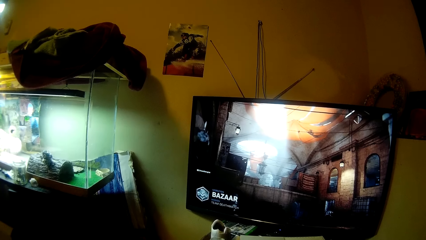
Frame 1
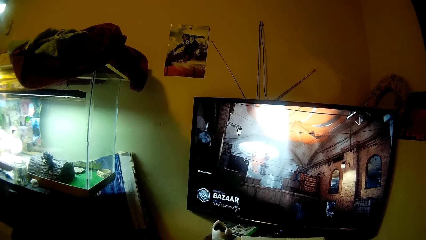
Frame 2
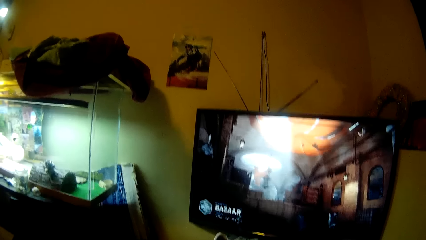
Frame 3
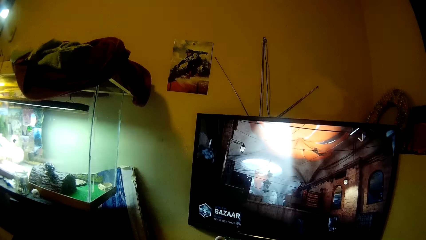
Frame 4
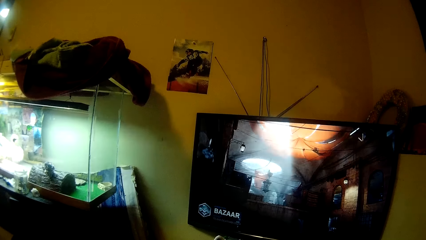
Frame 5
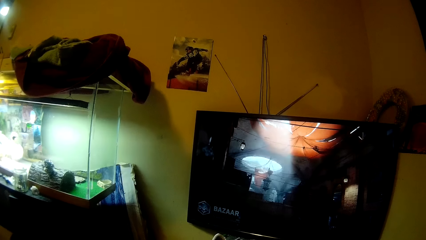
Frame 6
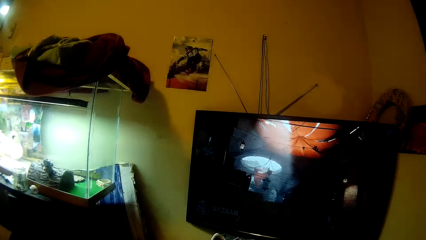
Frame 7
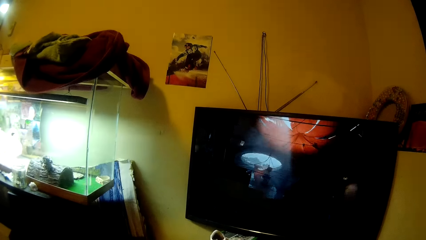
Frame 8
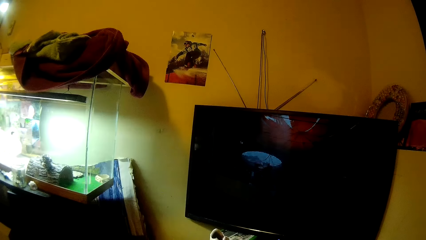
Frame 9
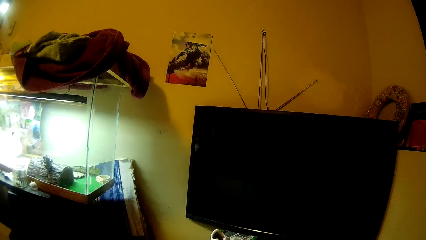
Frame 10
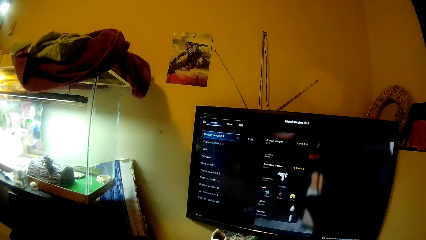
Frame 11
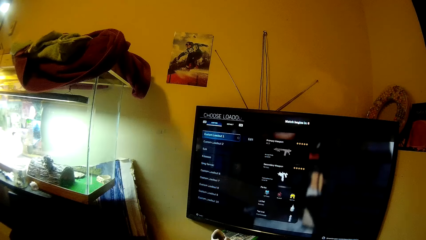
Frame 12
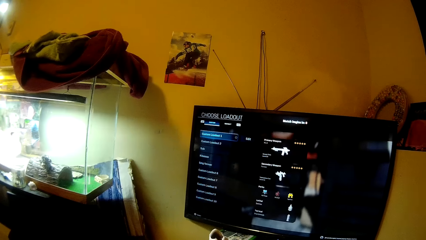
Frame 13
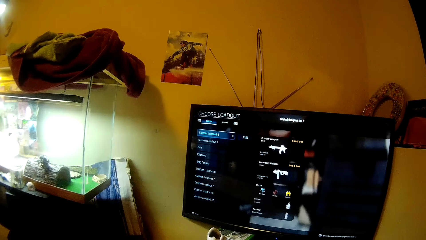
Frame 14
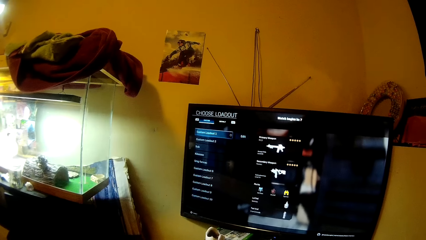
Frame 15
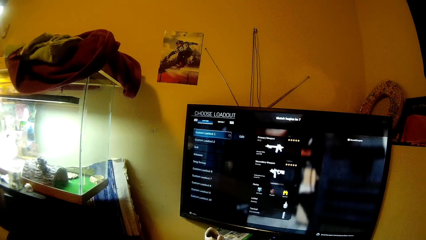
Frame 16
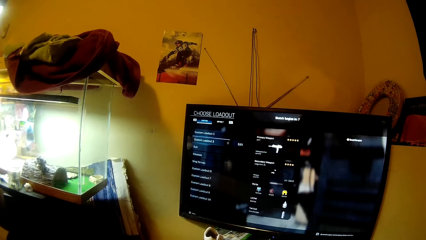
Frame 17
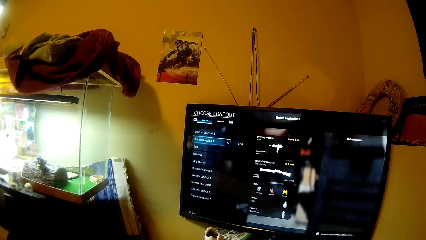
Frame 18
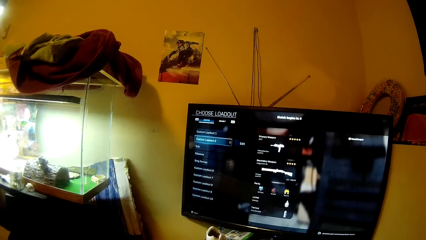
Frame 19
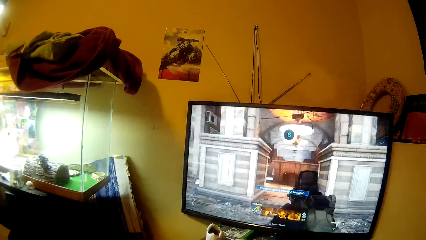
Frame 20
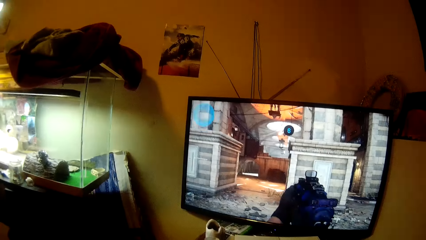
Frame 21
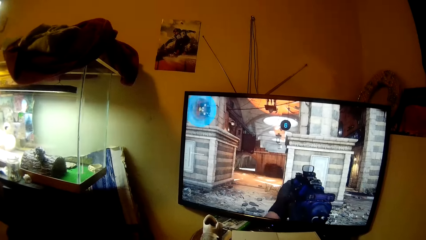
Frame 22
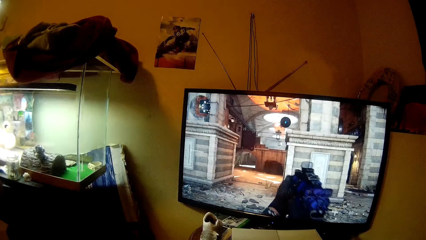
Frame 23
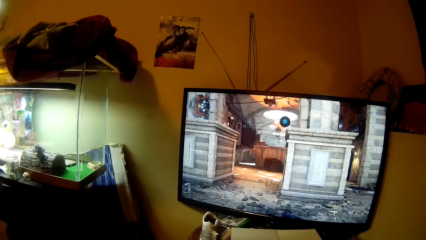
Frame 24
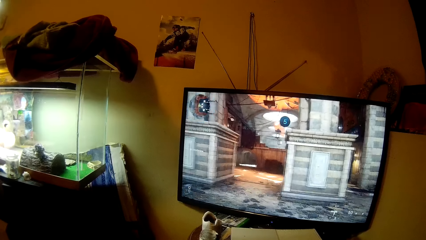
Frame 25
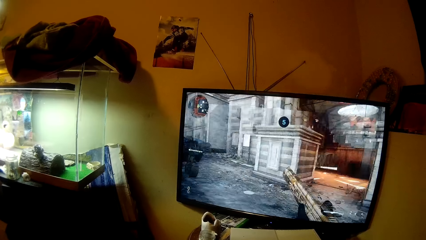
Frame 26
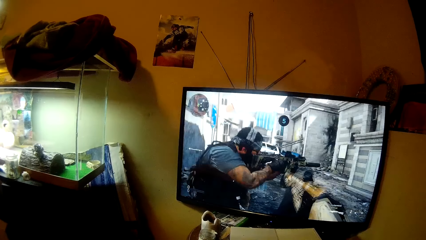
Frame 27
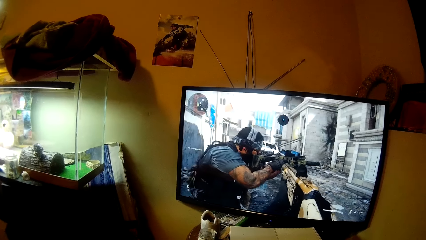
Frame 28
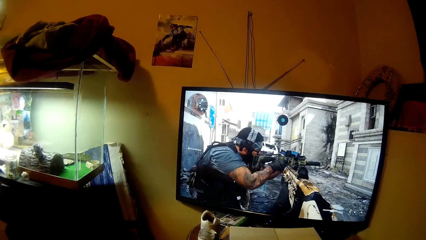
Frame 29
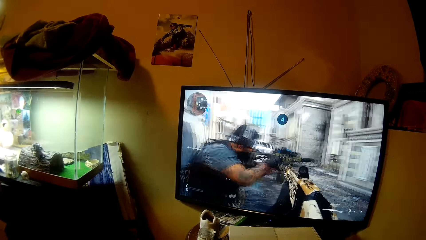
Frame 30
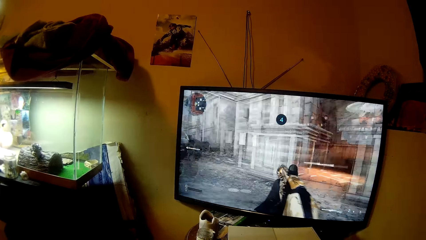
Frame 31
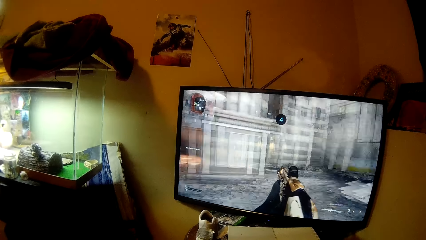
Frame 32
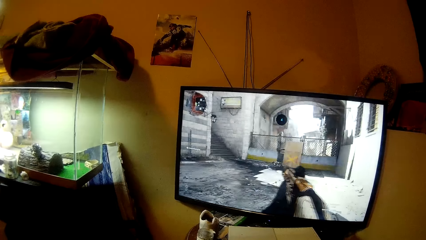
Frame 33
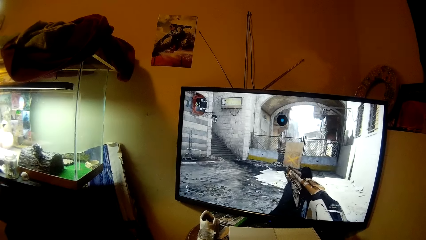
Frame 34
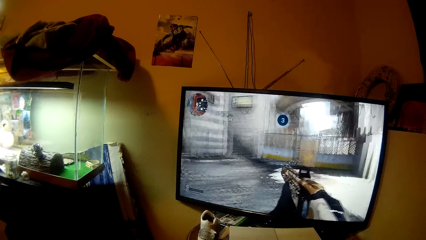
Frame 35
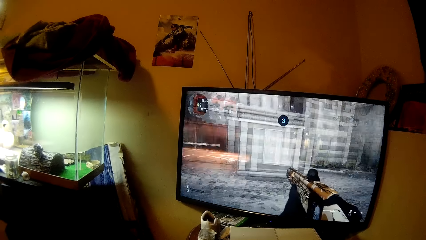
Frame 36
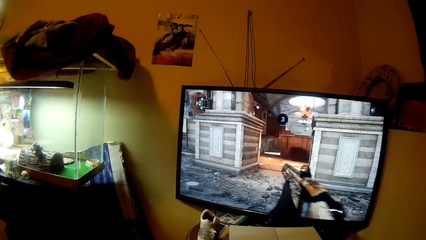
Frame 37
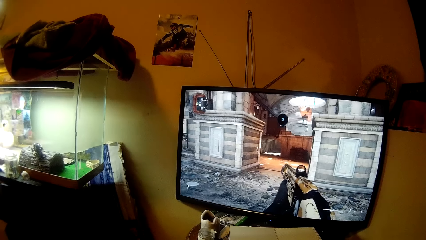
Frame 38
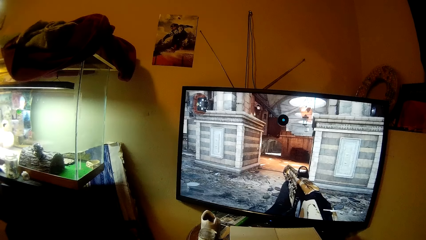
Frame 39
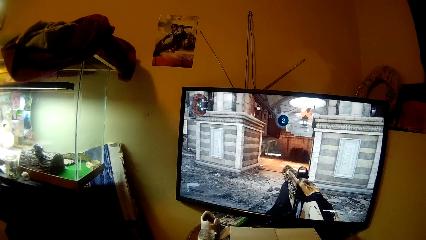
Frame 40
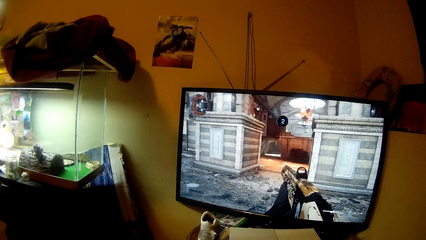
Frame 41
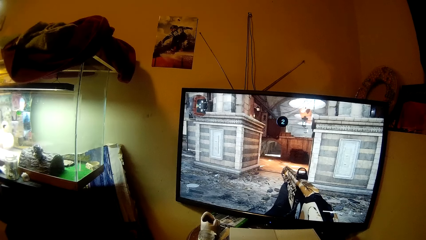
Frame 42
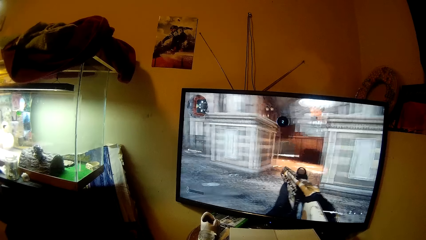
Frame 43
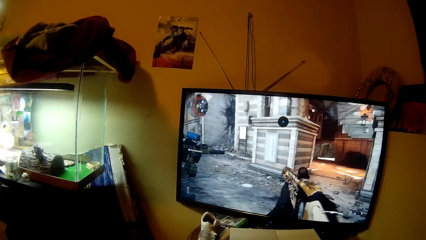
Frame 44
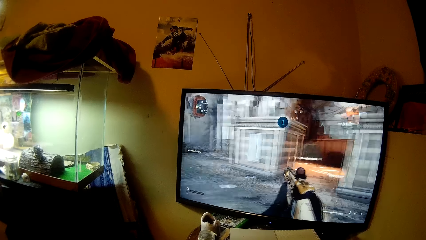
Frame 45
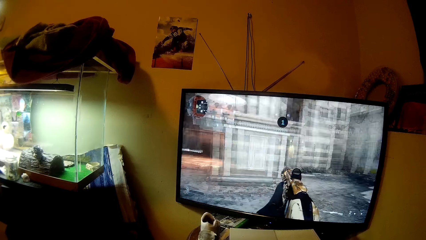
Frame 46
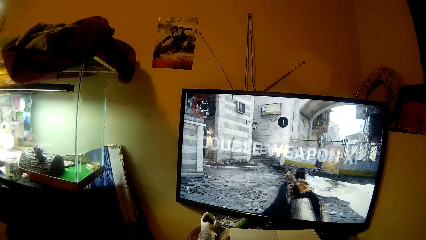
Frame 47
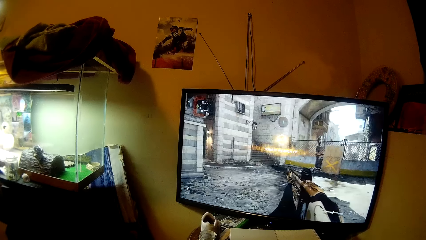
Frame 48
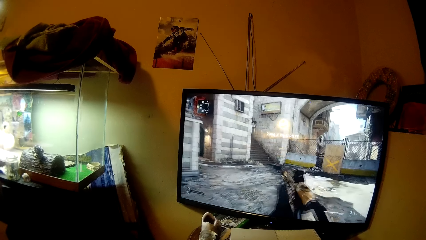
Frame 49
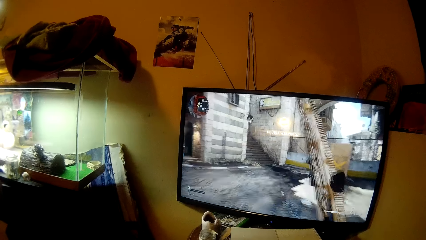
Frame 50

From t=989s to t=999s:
The camera wearer plays a game.

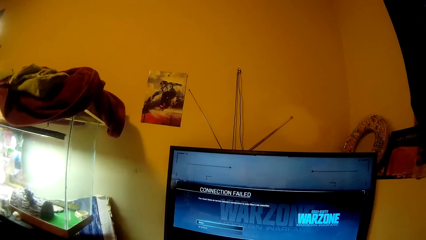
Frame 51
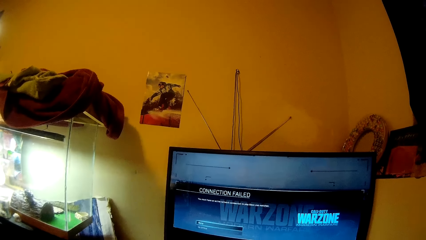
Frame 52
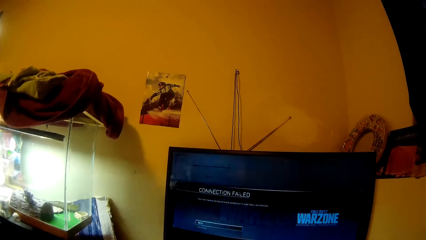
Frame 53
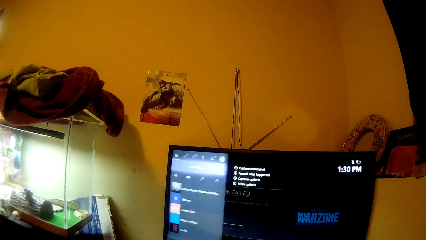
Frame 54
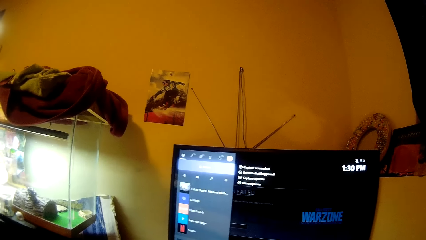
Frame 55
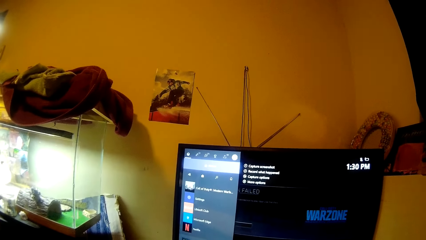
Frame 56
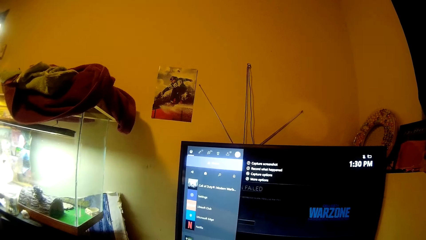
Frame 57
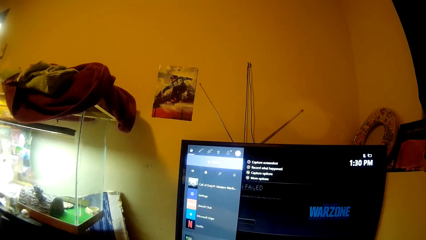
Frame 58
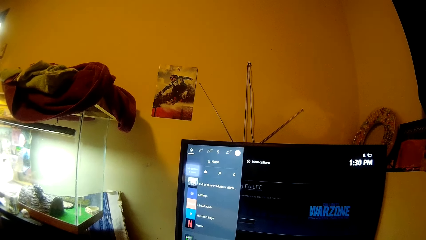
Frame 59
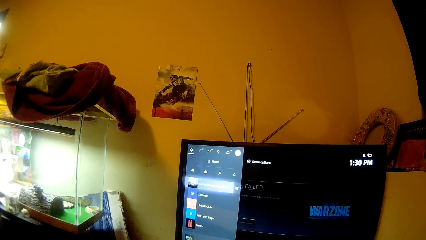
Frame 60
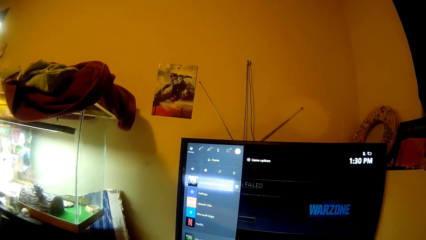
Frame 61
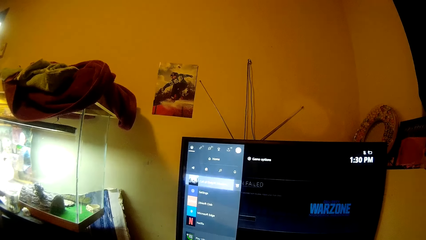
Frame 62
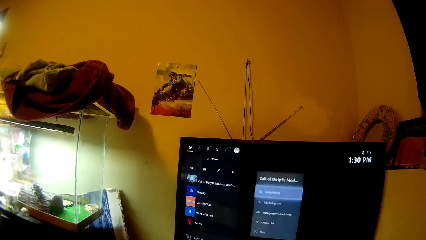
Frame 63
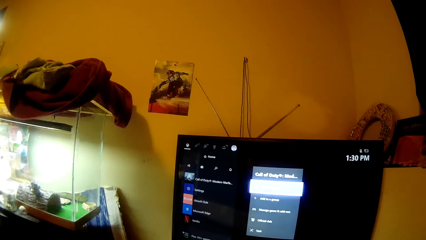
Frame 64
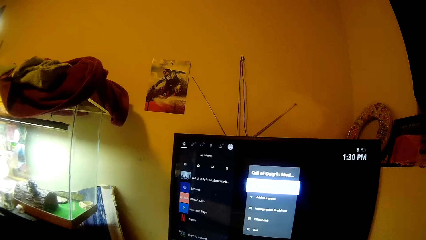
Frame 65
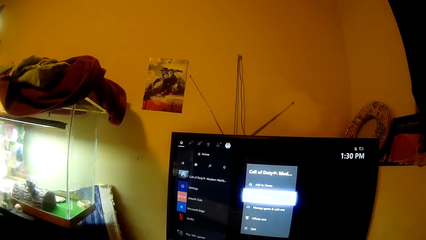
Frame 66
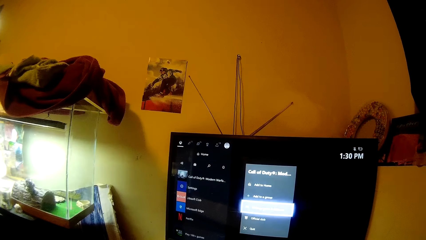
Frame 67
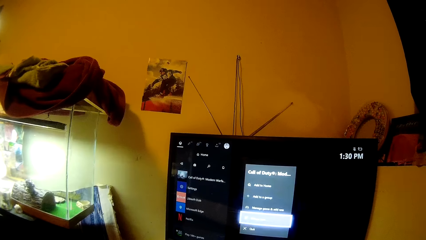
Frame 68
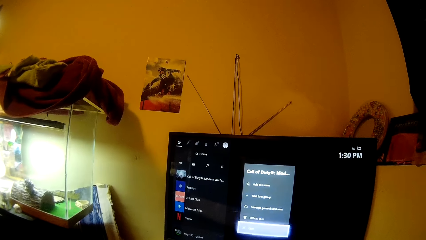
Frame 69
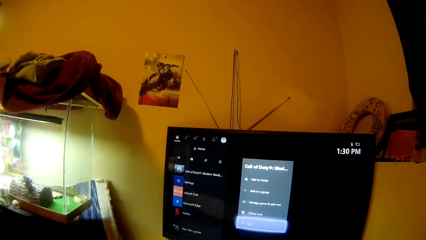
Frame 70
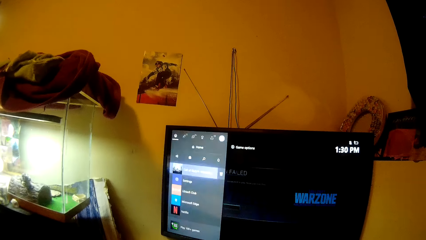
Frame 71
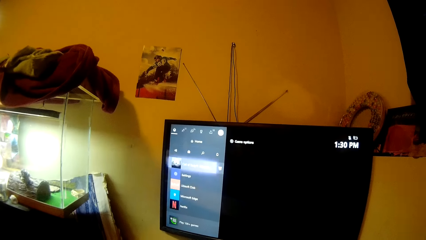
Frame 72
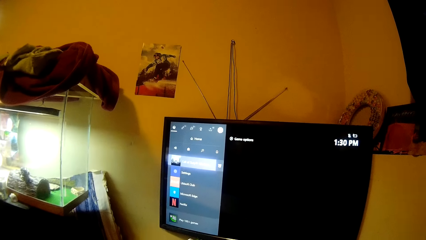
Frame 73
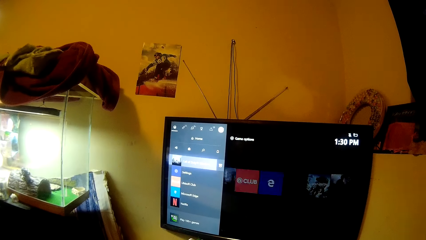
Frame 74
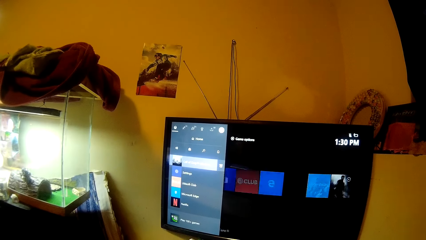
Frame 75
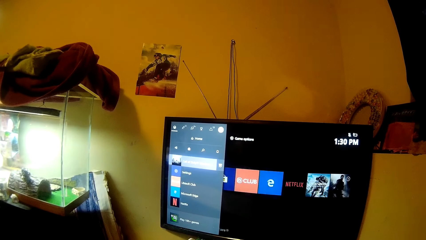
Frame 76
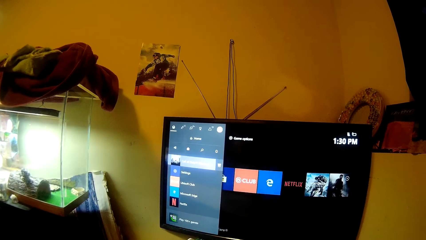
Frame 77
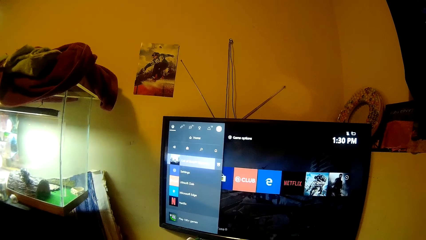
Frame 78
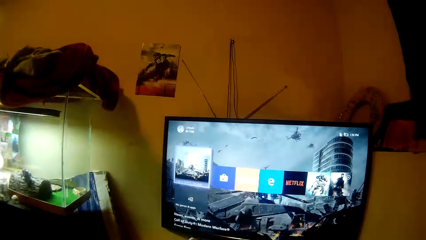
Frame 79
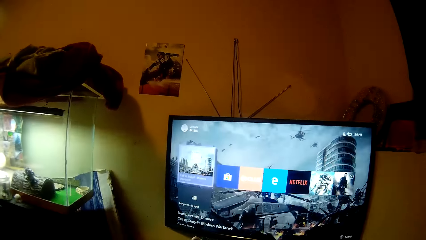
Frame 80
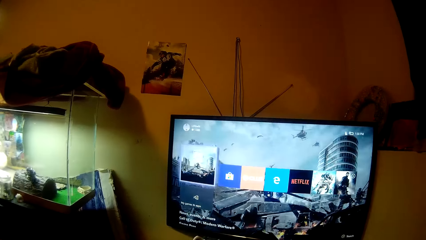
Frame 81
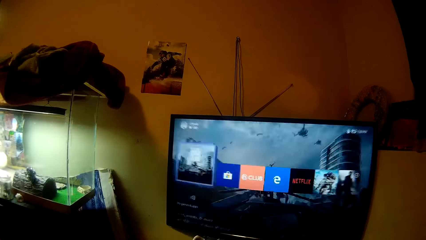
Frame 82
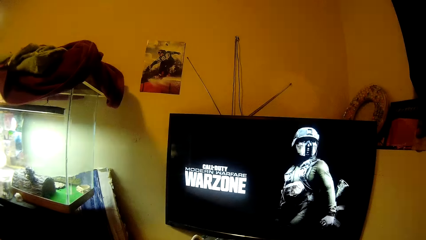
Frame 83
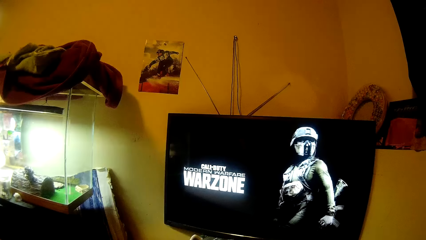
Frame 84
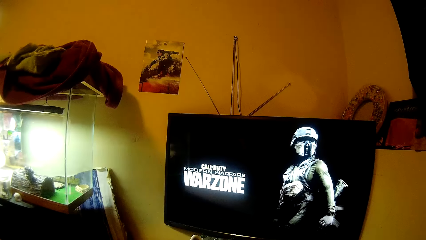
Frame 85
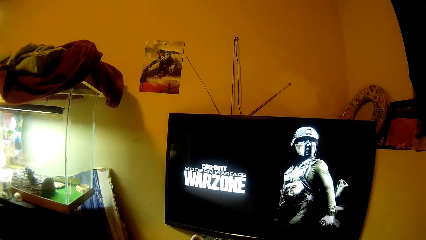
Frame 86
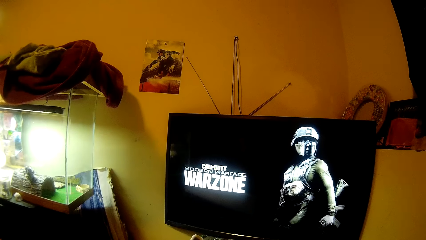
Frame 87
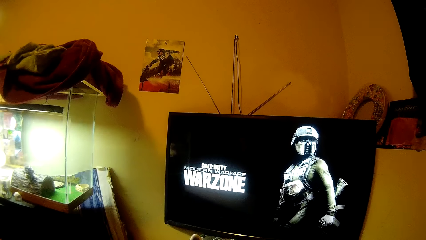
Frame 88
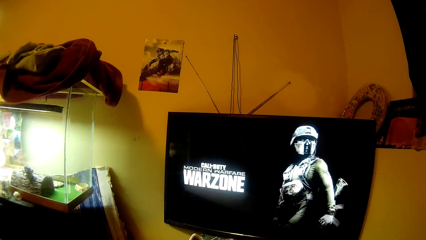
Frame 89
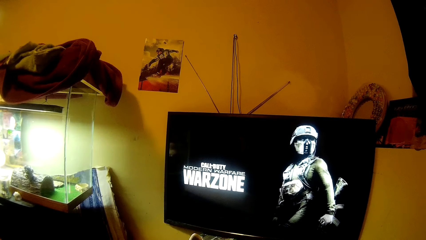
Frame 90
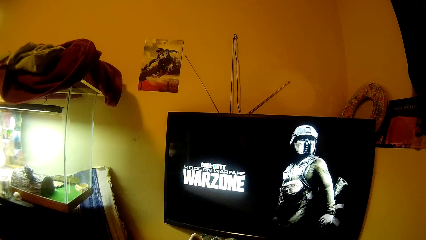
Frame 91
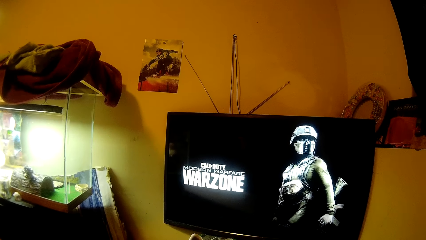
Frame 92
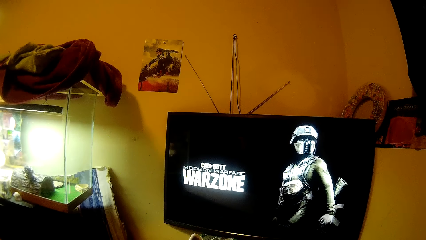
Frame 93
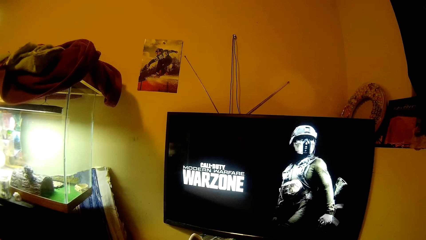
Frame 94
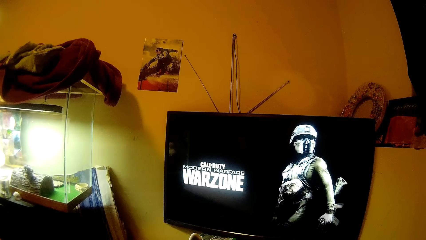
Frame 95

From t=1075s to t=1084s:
The camera wearer operates the computer.
